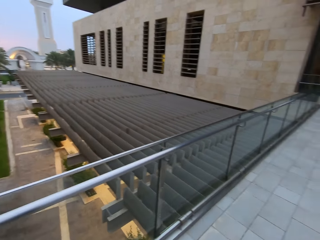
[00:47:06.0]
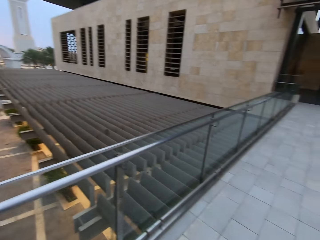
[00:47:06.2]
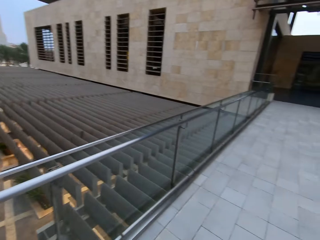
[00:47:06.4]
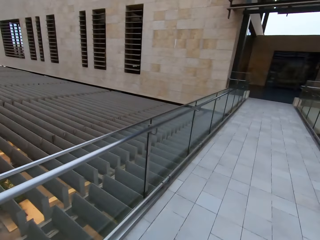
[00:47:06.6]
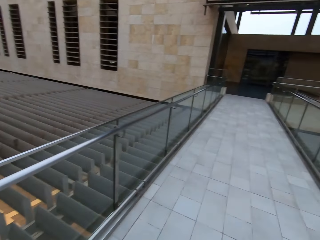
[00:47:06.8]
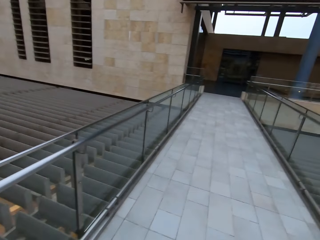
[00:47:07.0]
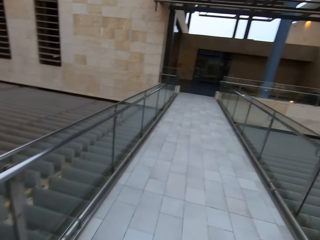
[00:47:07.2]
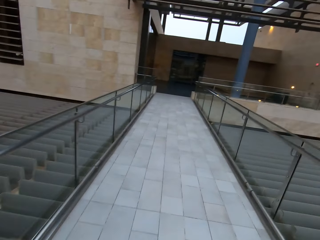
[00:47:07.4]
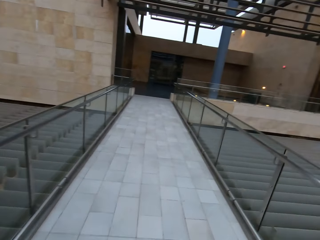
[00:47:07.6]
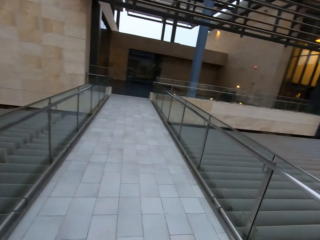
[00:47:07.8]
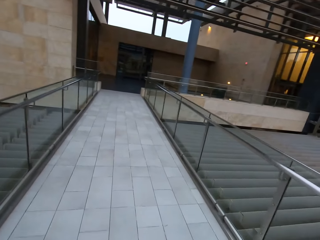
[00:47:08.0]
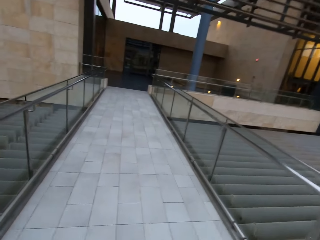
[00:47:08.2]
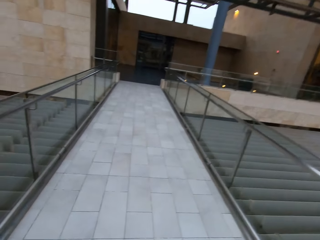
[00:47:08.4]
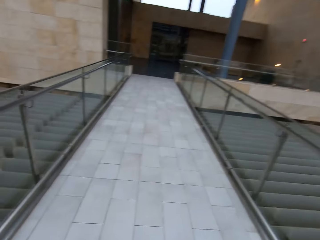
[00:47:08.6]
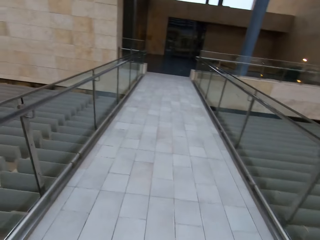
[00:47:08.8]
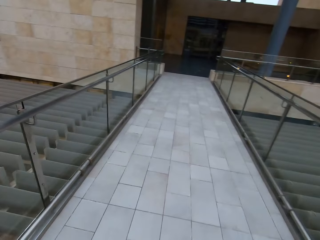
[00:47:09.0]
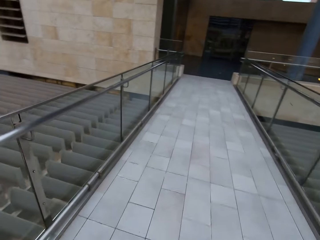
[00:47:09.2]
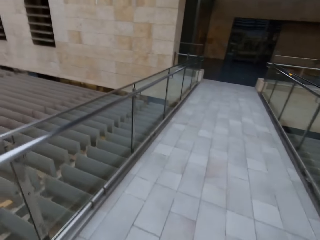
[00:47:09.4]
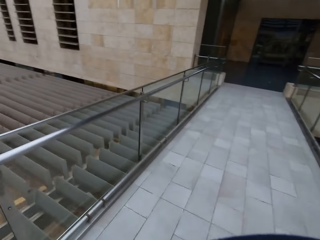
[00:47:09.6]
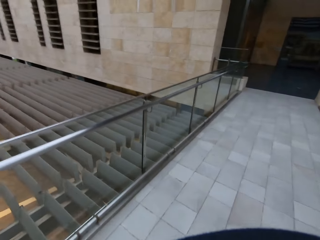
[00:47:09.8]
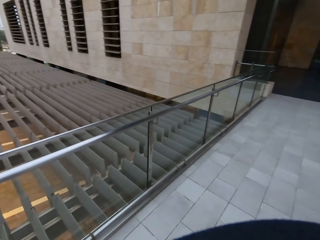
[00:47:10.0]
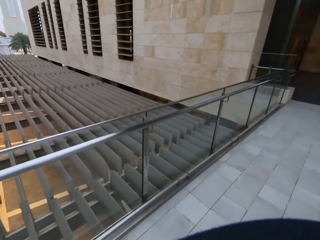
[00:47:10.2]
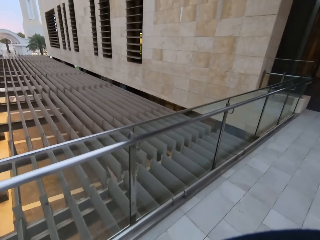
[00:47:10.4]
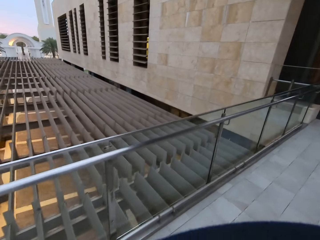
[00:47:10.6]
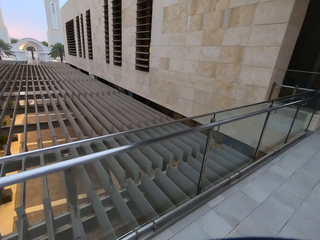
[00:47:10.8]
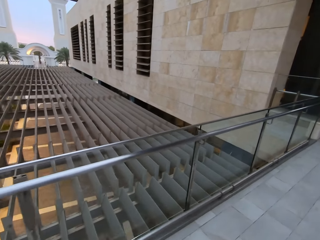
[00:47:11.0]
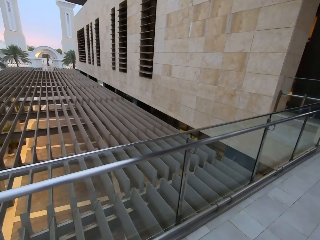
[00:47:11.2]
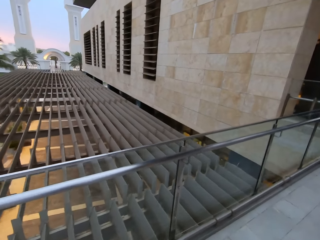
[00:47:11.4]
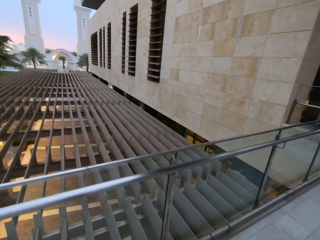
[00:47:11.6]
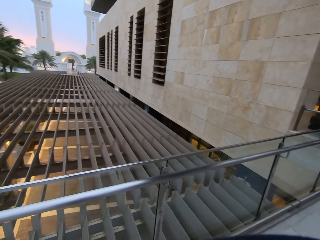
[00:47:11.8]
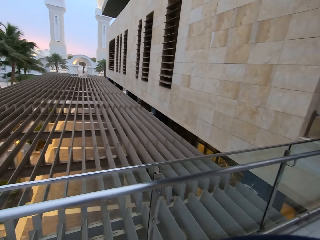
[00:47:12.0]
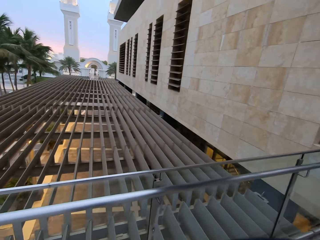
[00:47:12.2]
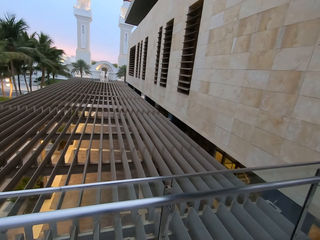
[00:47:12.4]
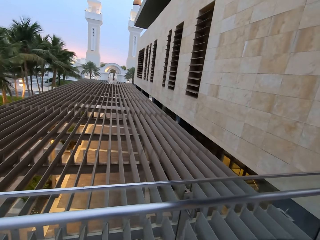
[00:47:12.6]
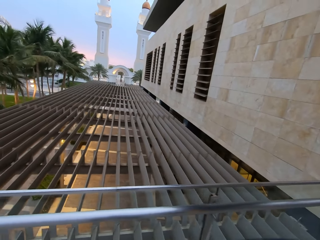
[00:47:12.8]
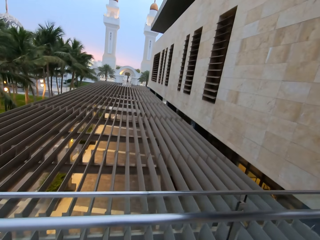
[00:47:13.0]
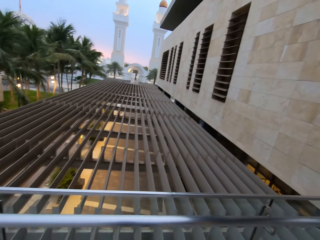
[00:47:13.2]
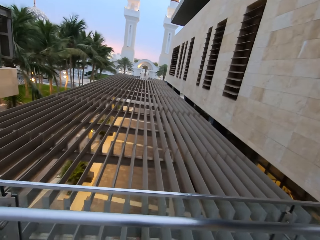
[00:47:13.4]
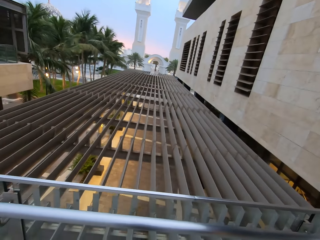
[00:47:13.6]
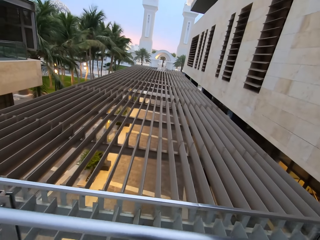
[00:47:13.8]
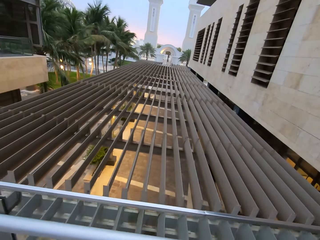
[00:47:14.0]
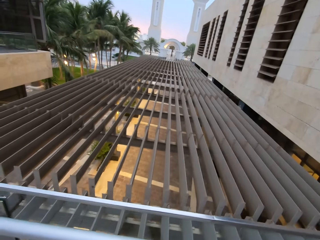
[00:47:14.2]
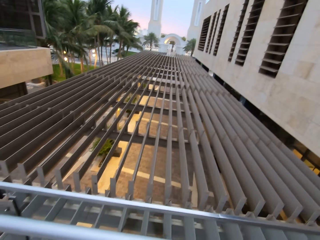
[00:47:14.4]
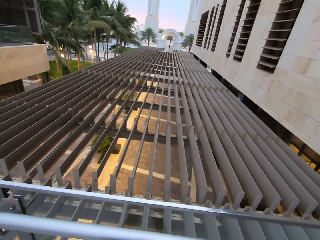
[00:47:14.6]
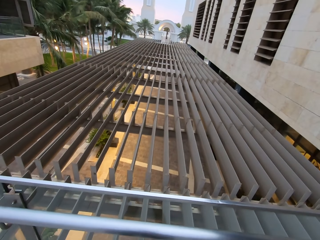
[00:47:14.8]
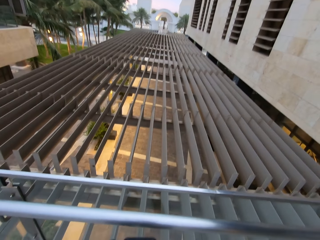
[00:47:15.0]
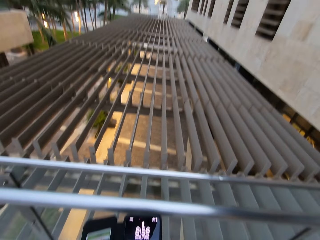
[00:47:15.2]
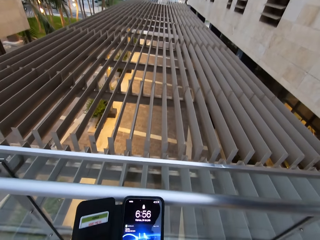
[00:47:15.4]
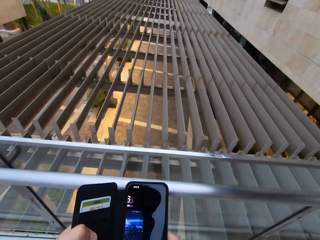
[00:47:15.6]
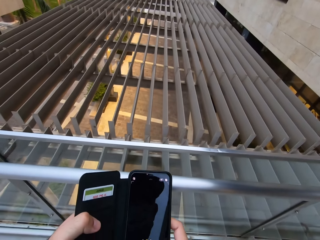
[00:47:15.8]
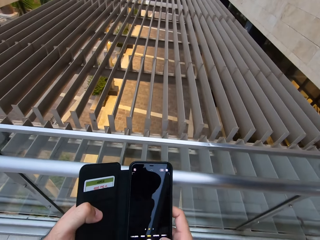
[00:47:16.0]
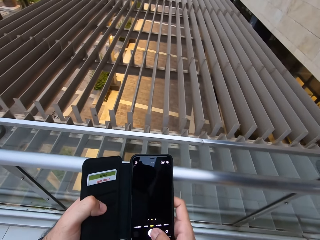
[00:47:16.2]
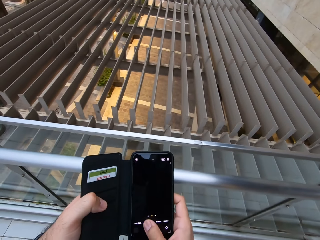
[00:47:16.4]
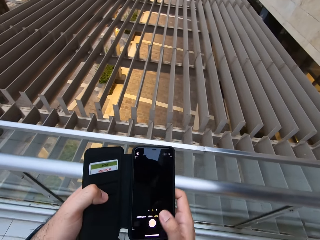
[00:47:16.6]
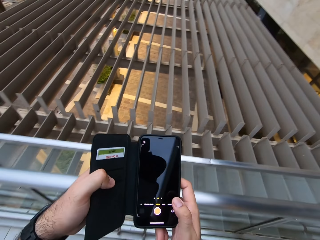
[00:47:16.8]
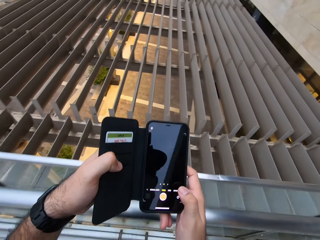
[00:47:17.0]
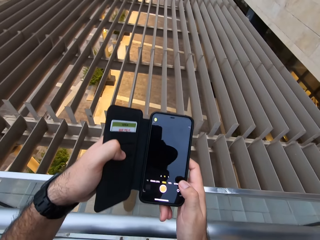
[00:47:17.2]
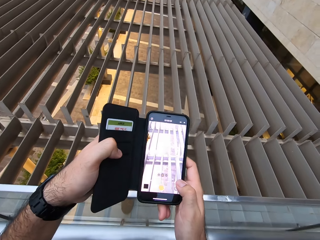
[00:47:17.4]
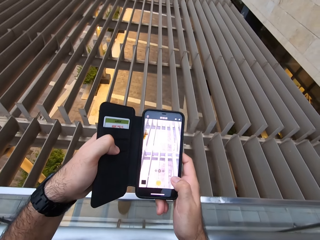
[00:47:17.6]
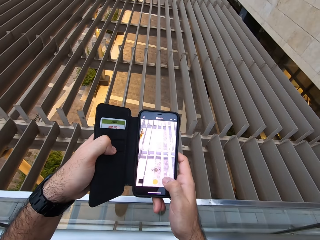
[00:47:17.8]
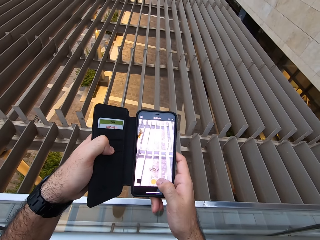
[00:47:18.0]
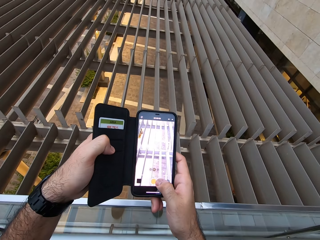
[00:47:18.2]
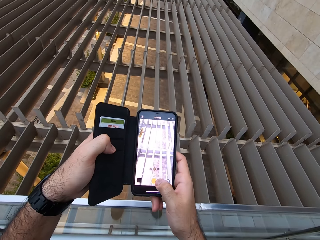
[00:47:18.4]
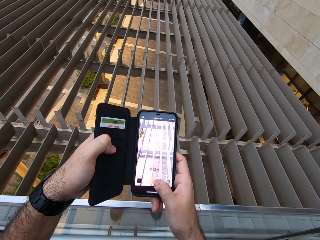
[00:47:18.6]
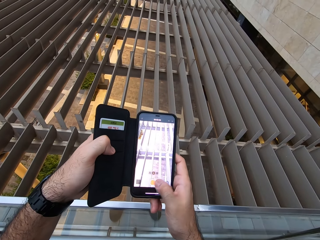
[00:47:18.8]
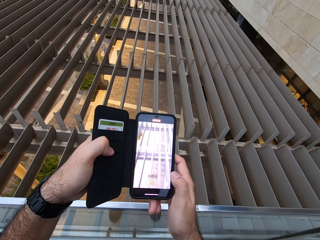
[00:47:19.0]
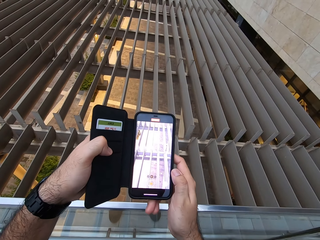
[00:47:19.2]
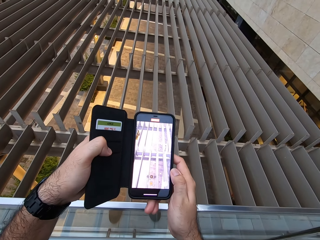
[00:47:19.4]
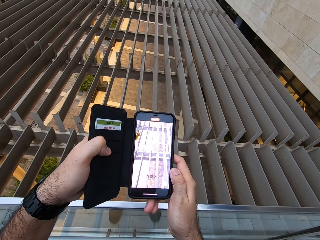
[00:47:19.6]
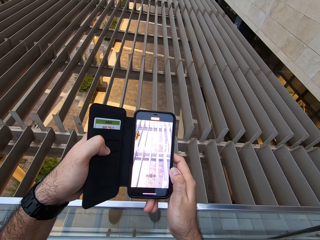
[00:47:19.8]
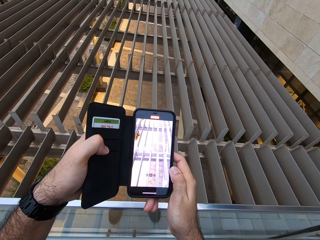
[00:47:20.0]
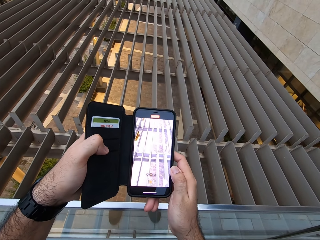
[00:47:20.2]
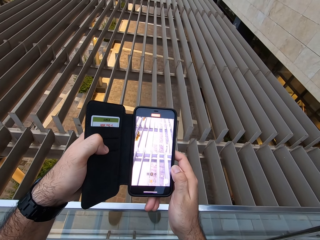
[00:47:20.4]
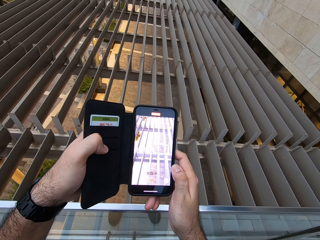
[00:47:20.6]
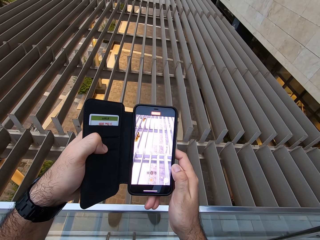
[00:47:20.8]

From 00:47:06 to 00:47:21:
The camera wearer continues to walk going forward and turns to look at the left. They turn to the left then stop. They hold the phone. They take the photos. They take the mobile phone to record a video. They touch the record button on the phone.

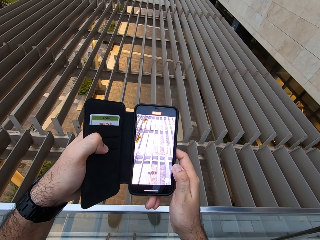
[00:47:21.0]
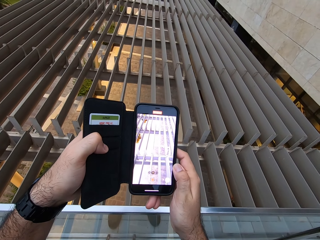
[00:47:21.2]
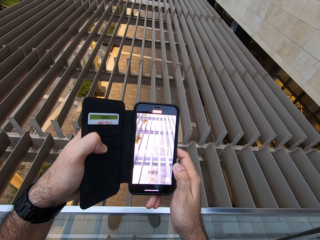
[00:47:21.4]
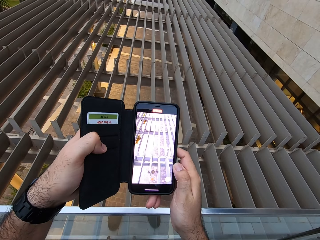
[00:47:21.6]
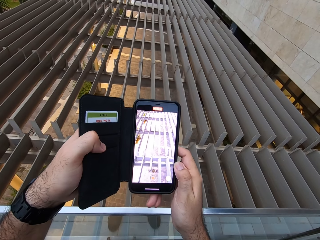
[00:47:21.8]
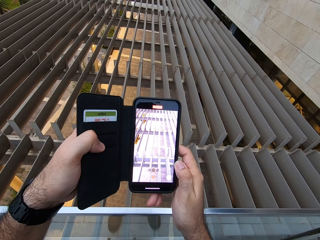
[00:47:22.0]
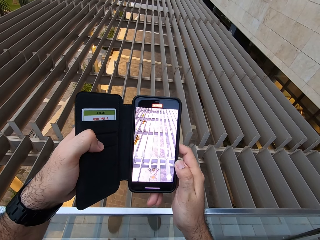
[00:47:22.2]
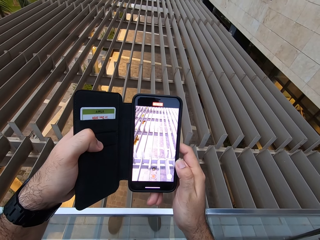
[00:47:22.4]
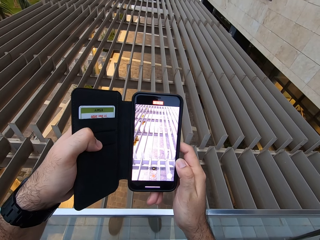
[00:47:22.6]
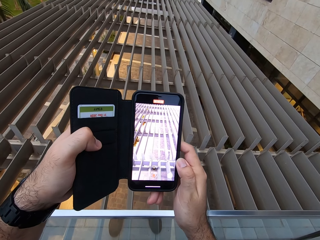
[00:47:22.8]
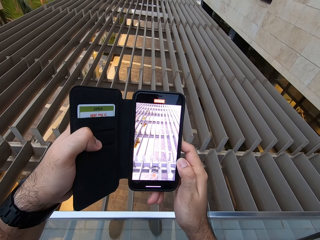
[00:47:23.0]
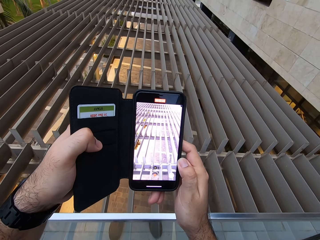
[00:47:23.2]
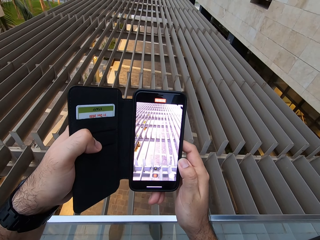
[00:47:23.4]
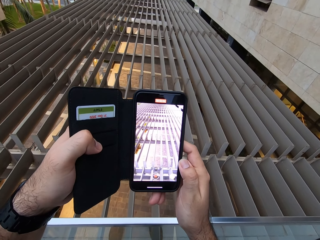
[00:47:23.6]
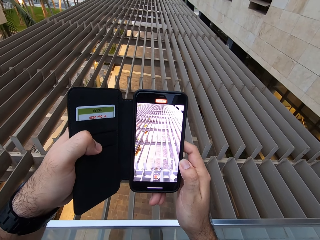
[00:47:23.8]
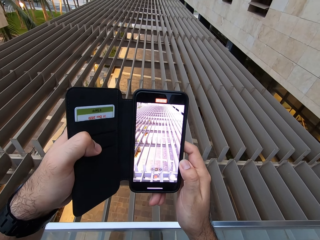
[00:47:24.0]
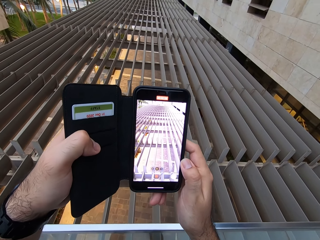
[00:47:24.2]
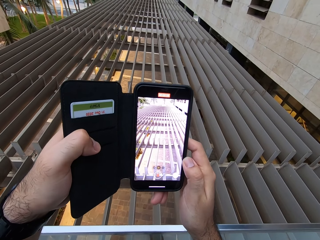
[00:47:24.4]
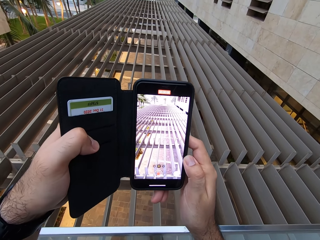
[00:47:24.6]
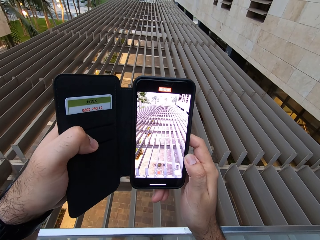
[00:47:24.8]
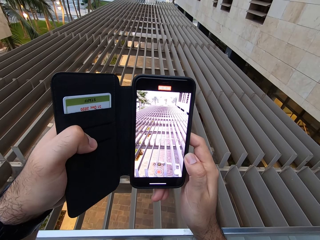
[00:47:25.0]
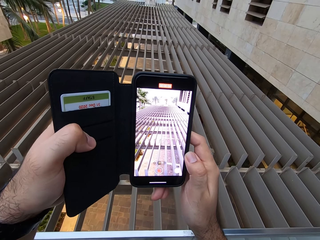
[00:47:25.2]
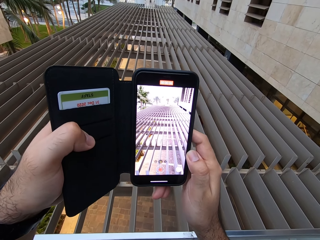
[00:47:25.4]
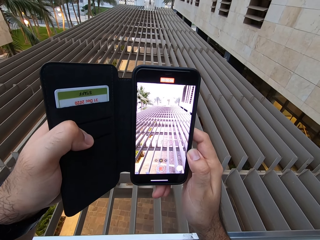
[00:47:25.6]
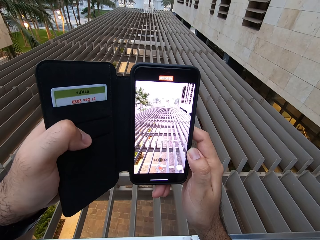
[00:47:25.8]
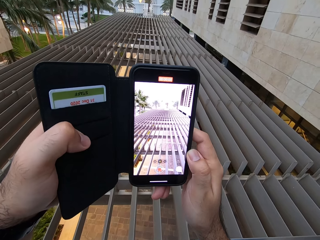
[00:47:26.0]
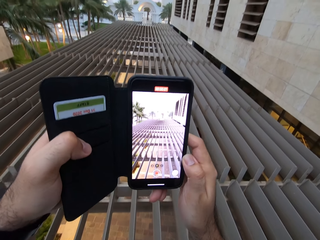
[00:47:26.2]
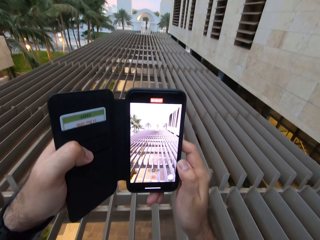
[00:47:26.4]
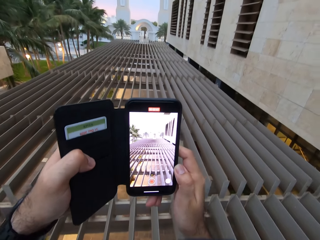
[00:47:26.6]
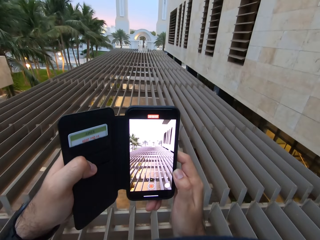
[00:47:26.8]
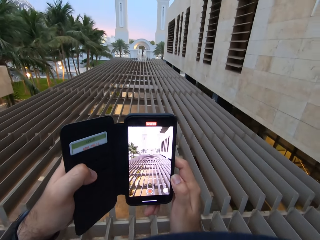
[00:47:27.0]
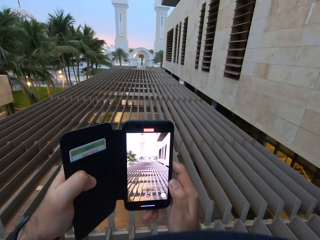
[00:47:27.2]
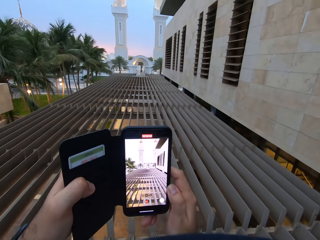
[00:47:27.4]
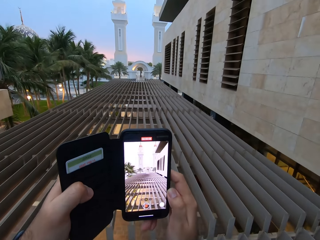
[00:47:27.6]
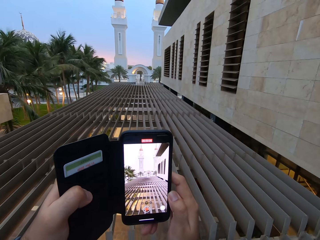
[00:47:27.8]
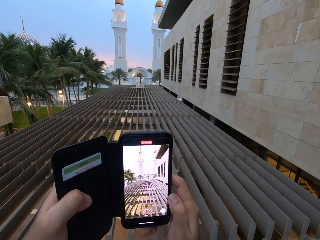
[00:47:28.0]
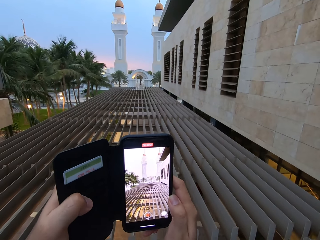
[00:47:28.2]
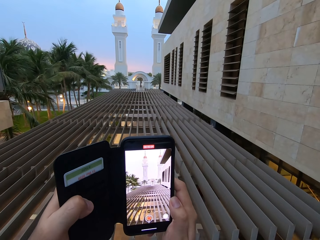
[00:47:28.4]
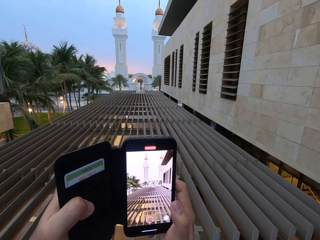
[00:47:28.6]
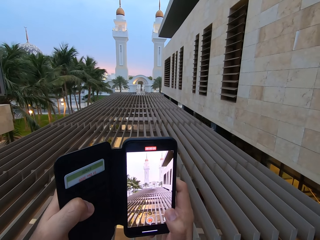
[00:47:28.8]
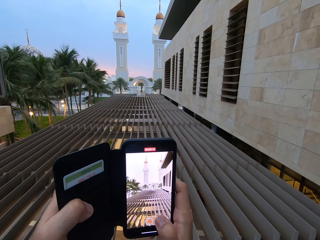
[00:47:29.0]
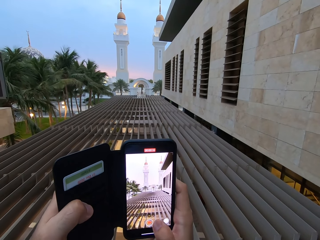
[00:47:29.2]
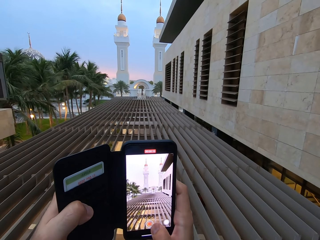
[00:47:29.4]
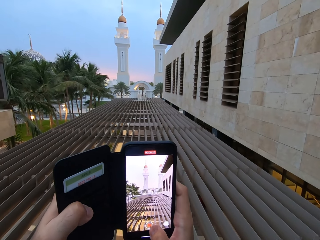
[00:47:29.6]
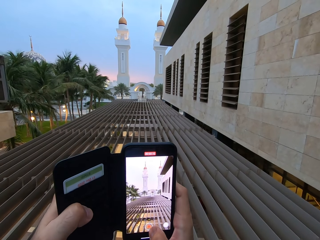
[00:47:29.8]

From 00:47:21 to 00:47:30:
The camera wearer raises the phone up slowly.
